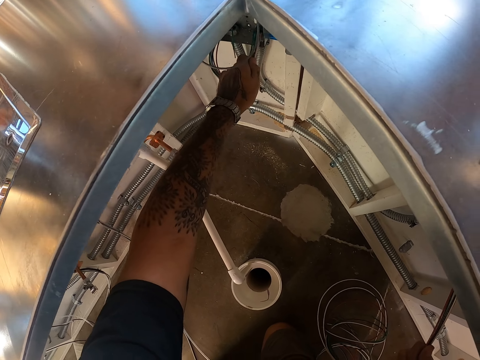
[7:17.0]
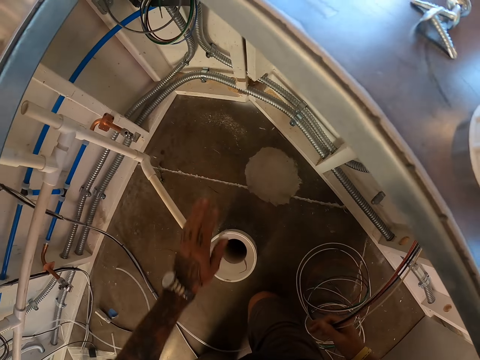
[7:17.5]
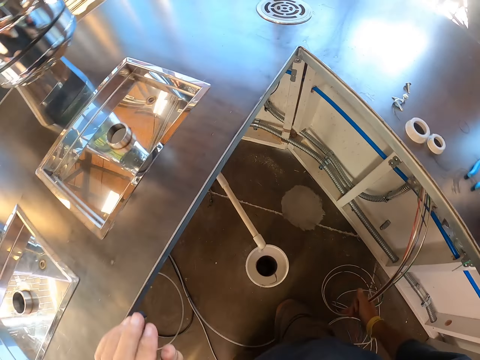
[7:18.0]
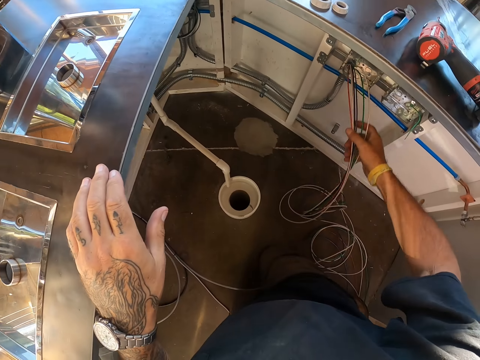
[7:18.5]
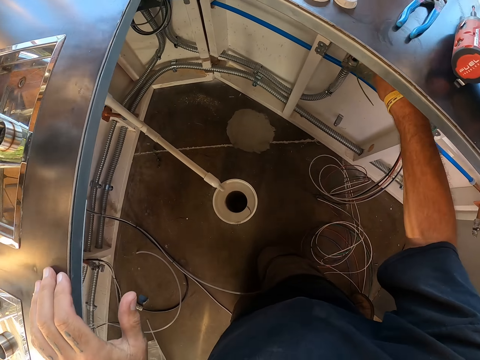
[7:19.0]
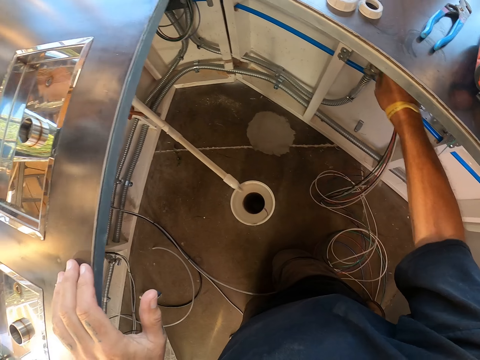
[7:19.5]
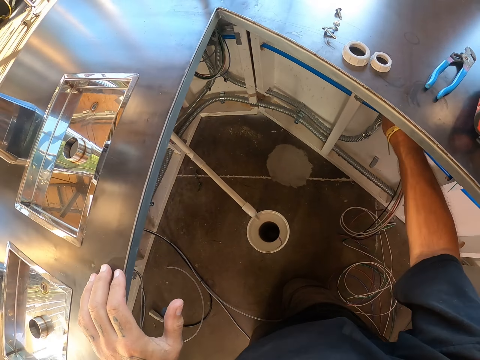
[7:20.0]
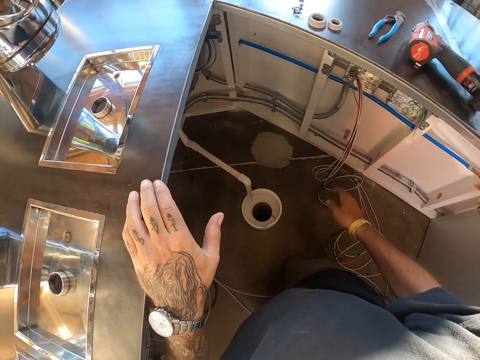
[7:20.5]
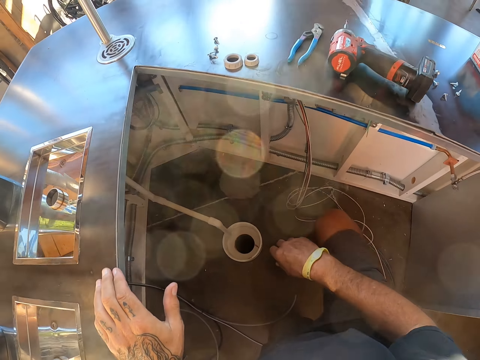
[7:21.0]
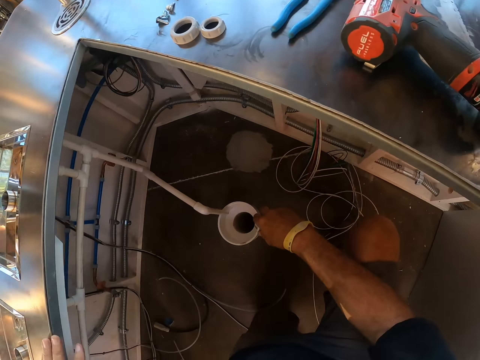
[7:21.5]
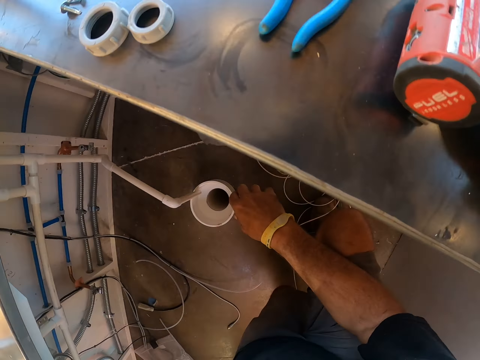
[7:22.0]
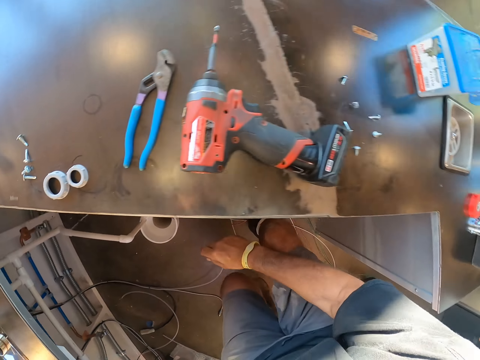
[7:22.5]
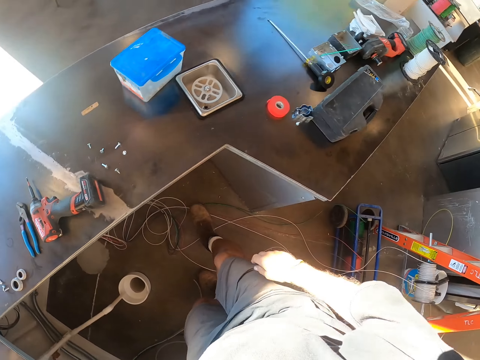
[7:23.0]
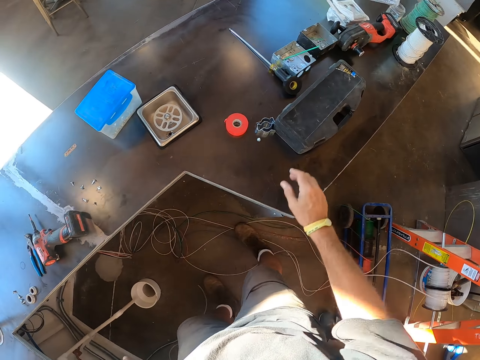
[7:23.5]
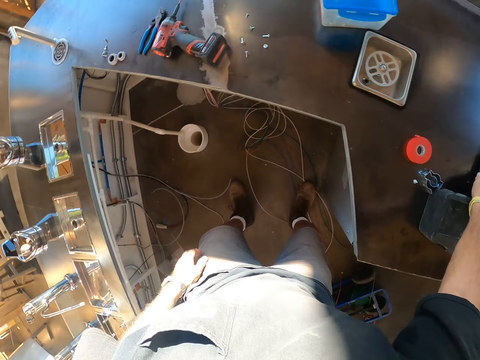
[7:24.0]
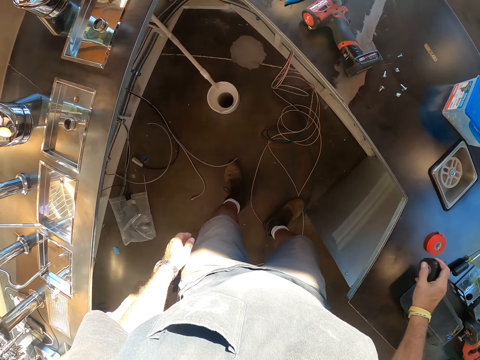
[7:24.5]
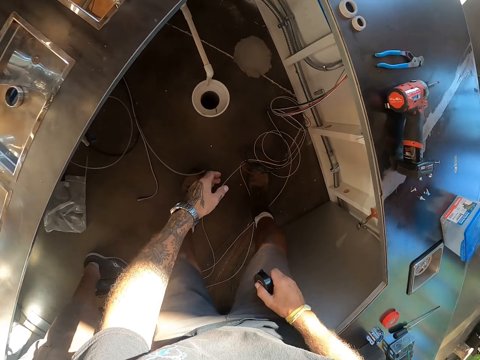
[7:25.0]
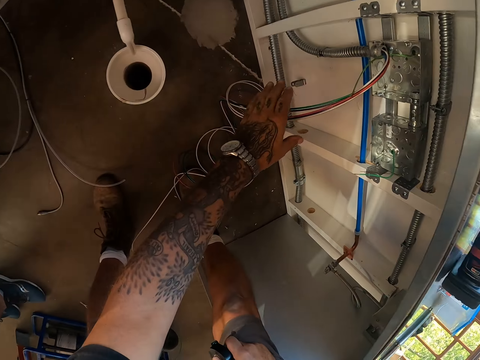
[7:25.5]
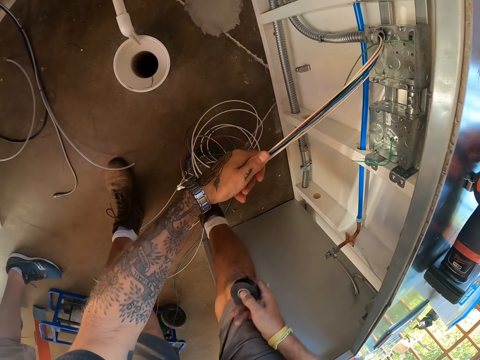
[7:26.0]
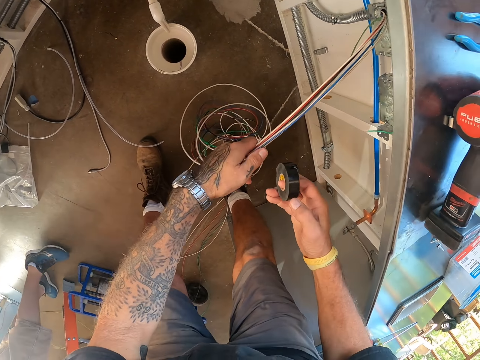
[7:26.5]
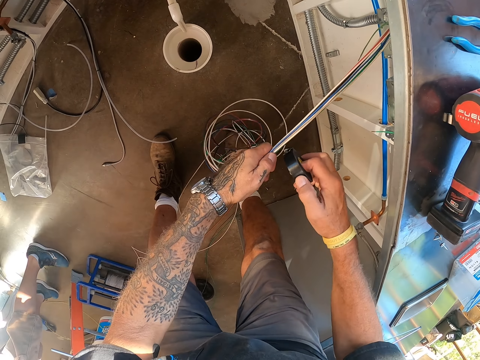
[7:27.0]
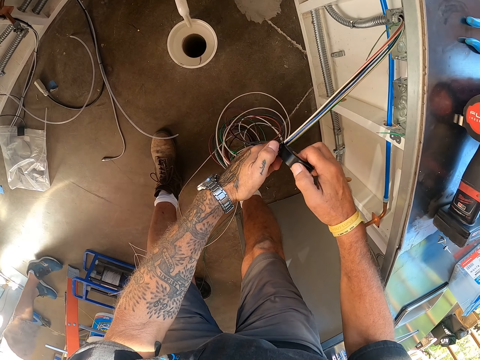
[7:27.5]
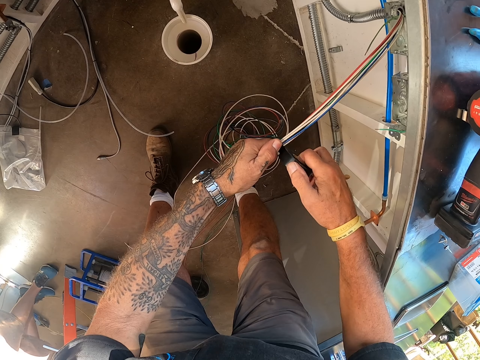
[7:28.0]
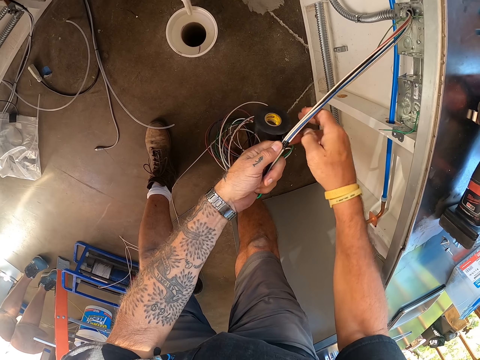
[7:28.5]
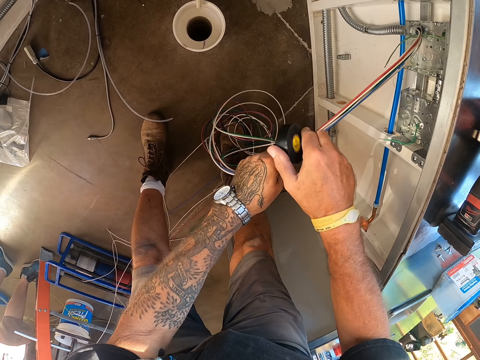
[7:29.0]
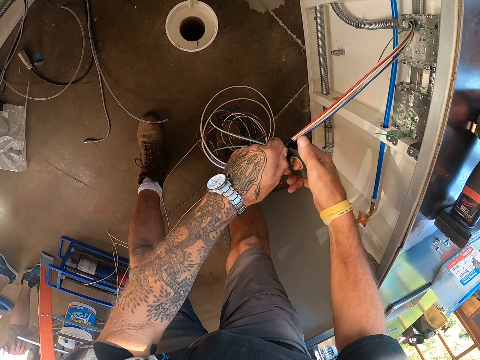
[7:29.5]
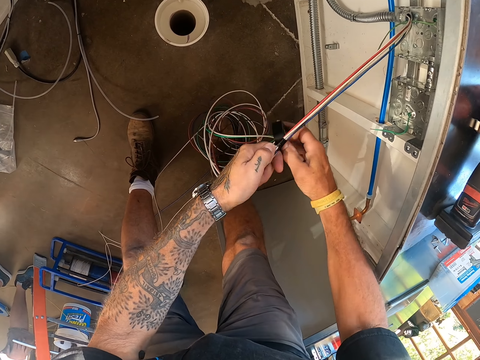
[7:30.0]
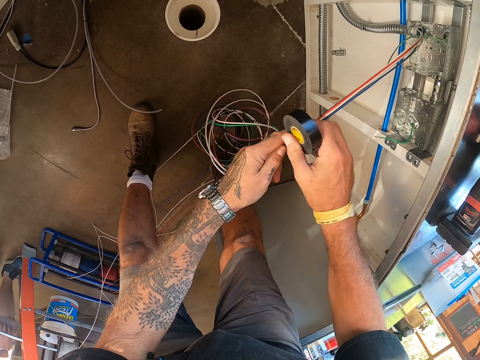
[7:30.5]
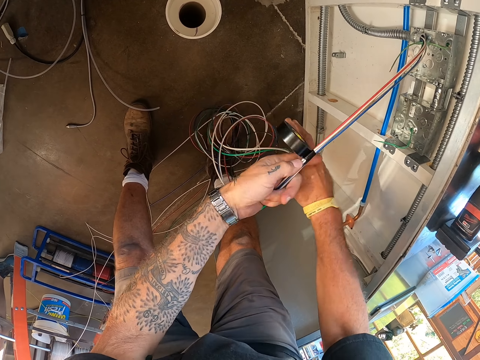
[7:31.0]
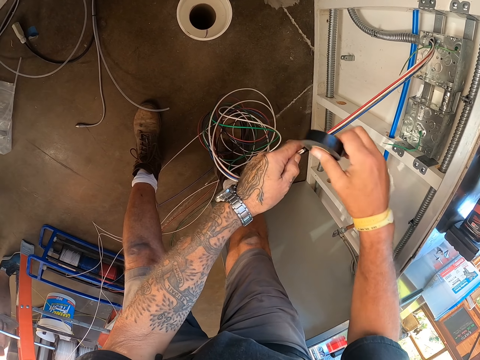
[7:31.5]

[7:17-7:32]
The camera wearer stands beside the table. They stand up. They look around. They hold the tape. They pick up the tape. They hold the cables. They pull the cables. They roll the tape around the cables.

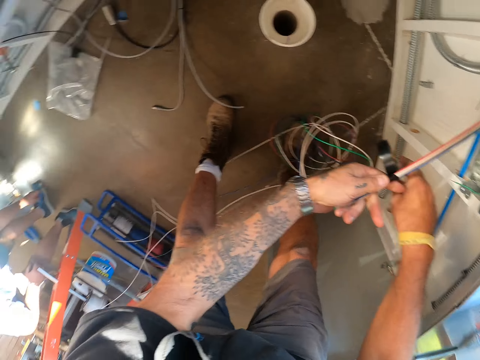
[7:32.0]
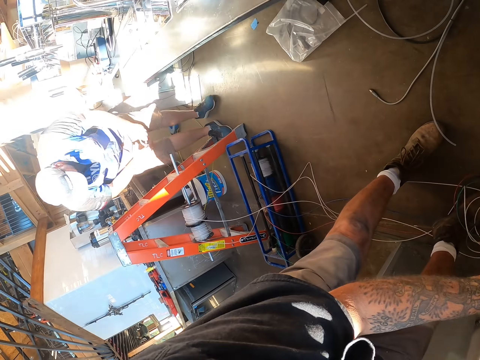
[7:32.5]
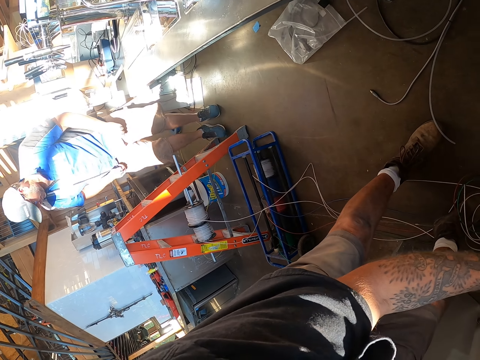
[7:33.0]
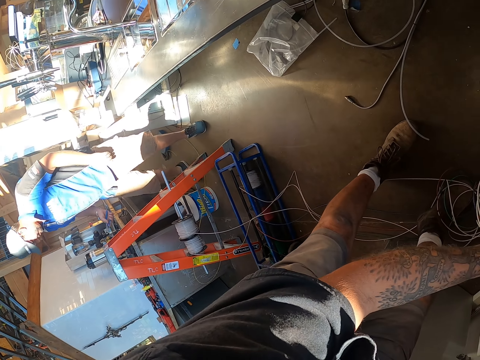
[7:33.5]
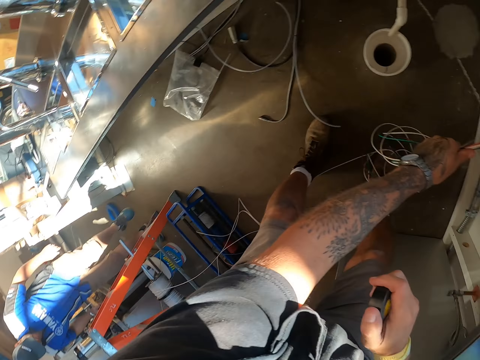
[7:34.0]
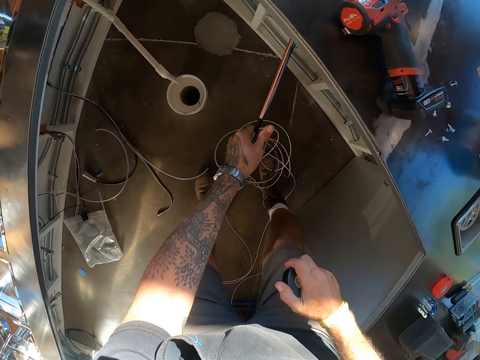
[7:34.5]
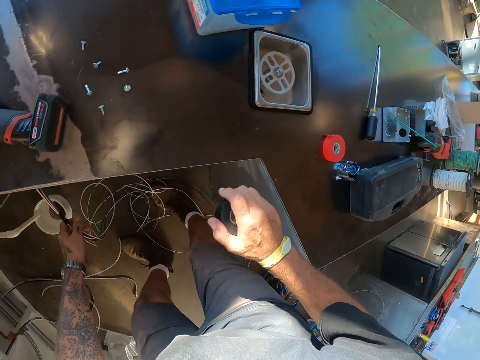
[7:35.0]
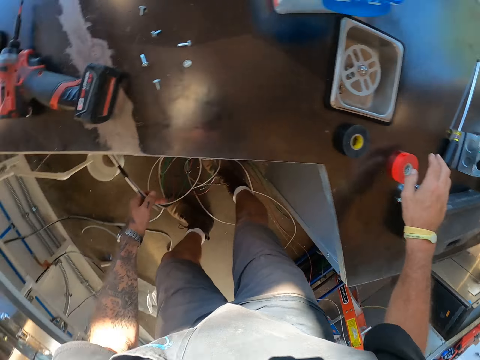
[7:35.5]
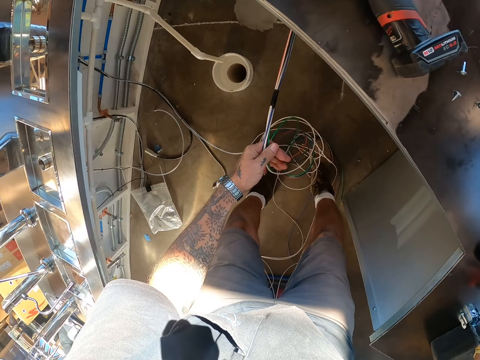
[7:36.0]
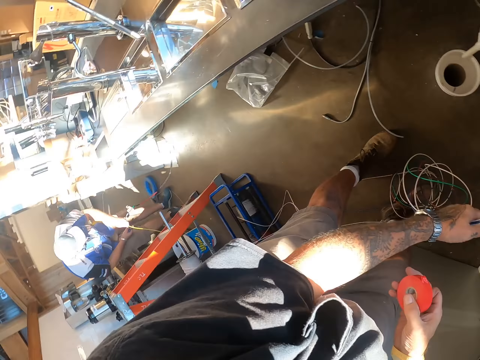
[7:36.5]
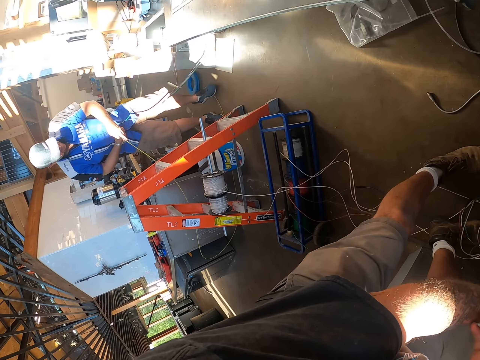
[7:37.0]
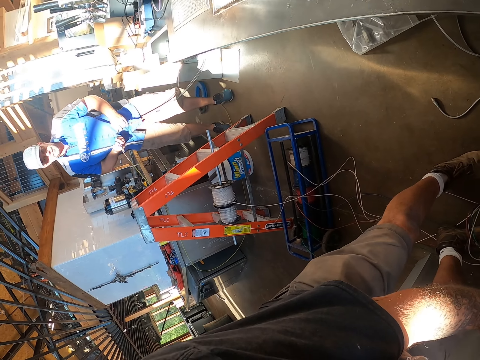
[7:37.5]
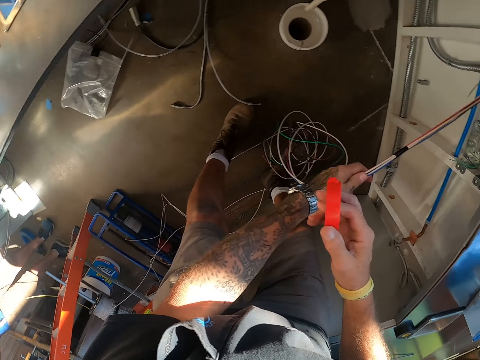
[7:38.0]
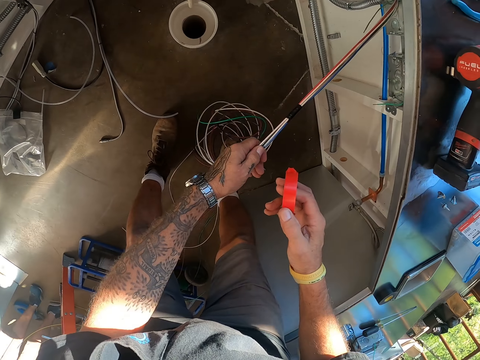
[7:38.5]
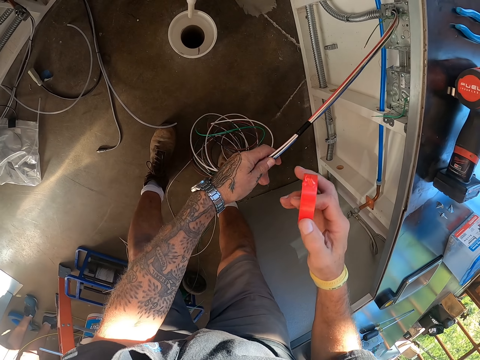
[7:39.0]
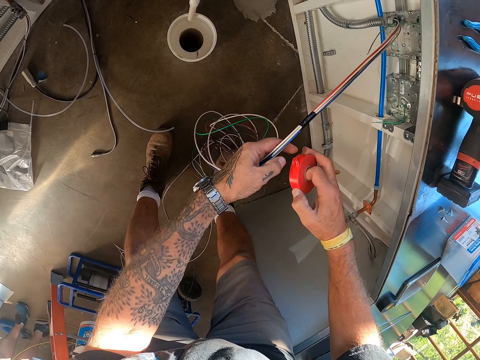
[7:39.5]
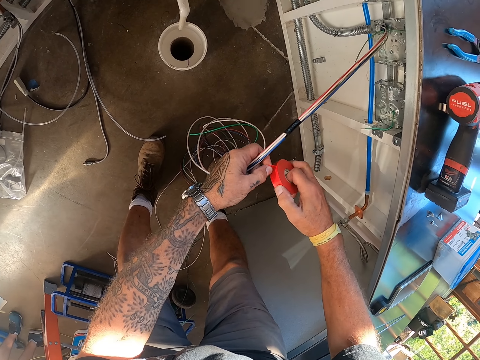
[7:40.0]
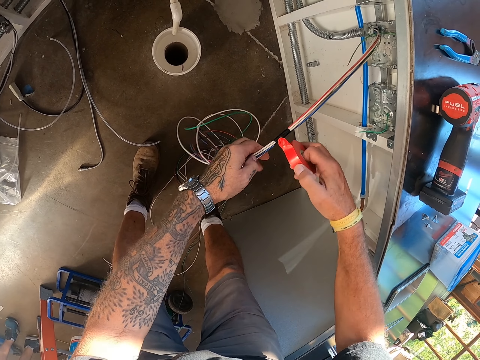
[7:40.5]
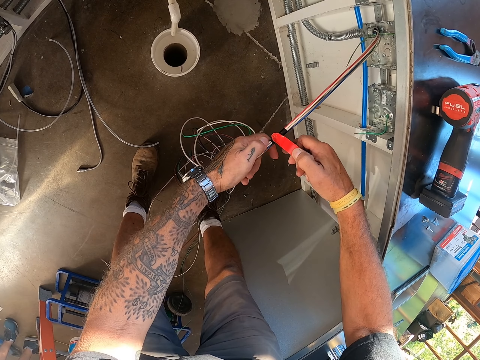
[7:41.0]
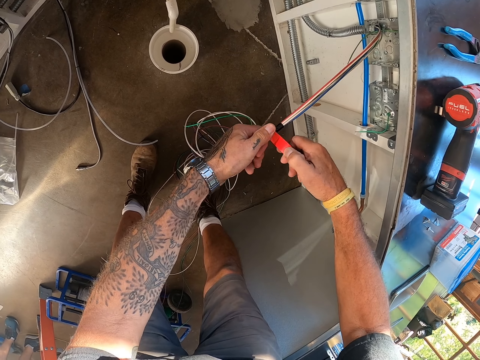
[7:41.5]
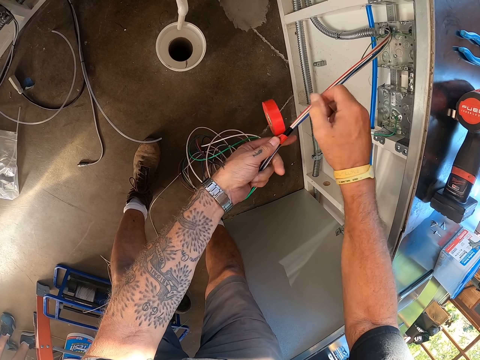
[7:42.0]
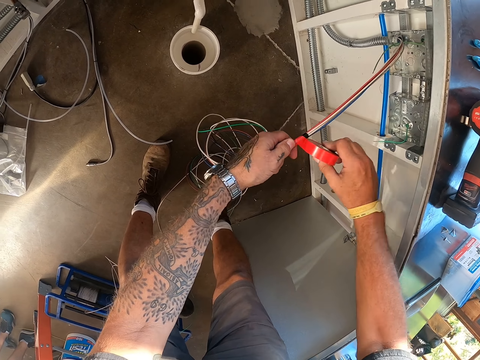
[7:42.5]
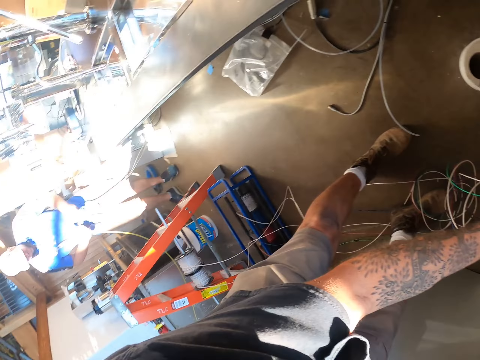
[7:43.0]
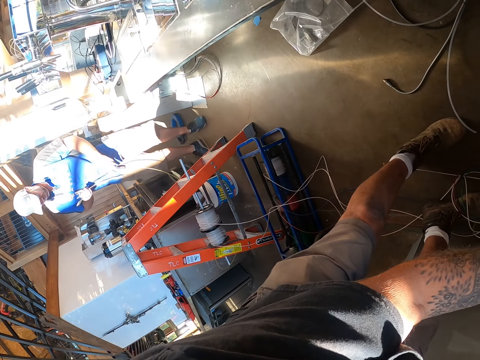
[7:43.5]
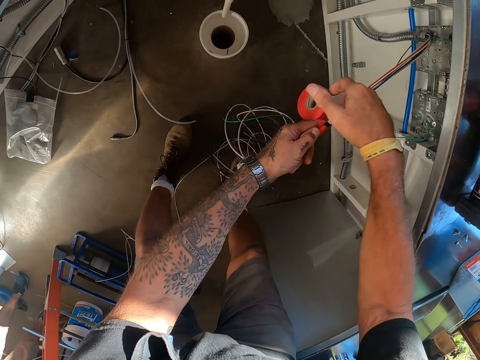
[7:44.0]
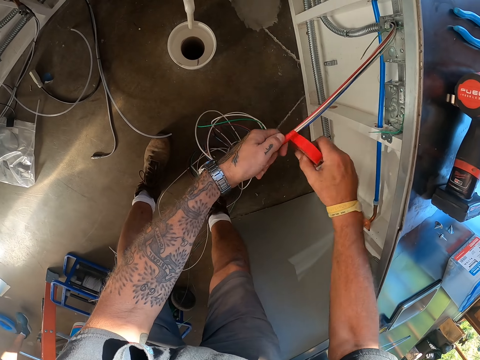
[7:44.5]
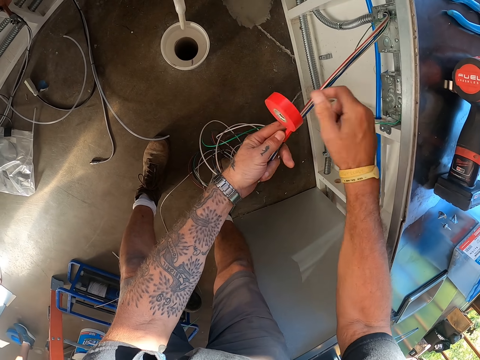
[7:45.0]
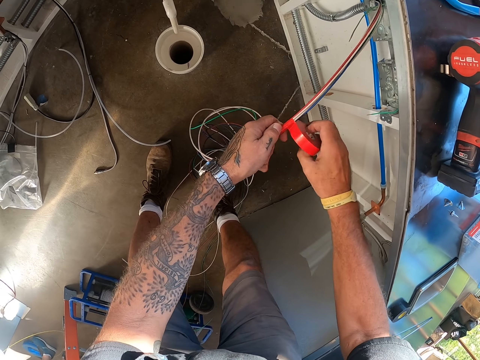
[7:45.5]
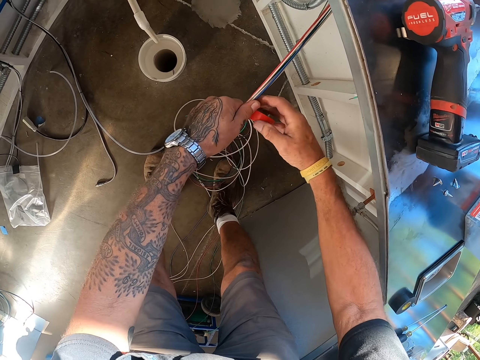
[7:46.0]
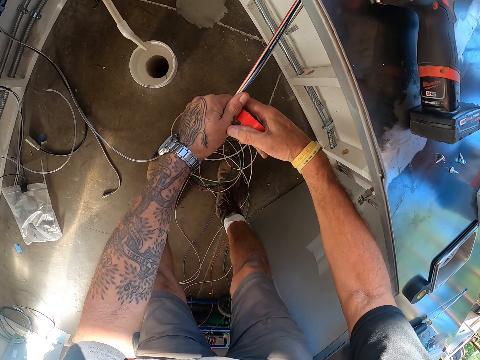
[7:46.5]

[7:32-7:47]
The camera wearer looks around. A man walks beside the ladder. The camera wearer puts down the tape. They pick up the tape and hold the tape. The man holds the cable. The camera wearer looks around. They pull the tape. They roll the tape around the cables. They look at the man.
